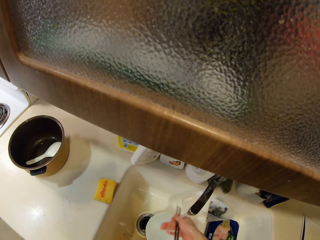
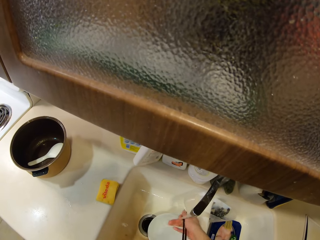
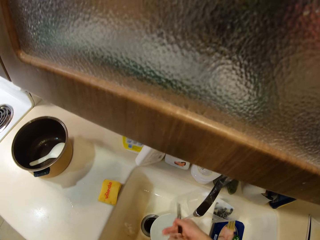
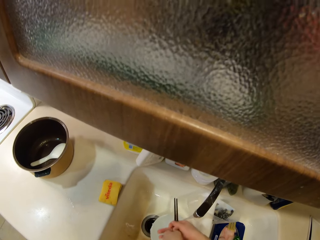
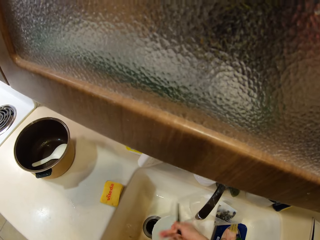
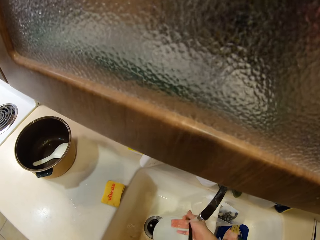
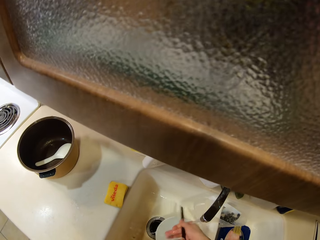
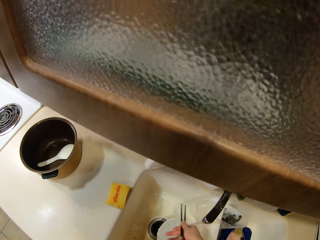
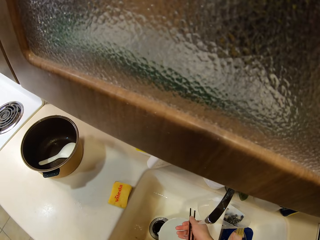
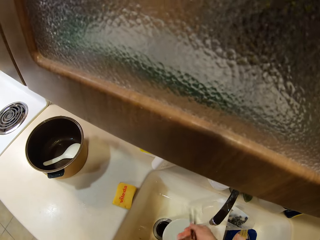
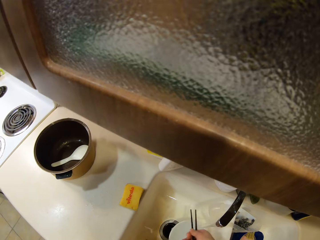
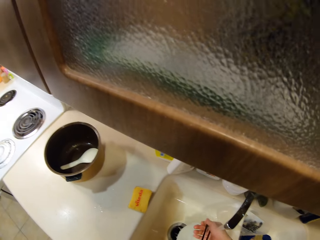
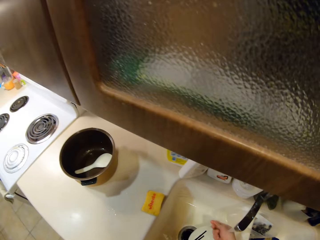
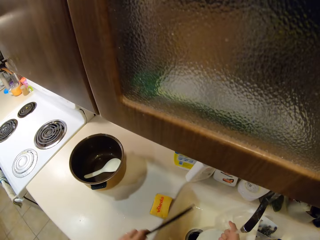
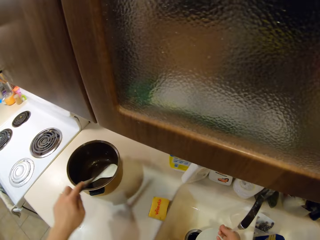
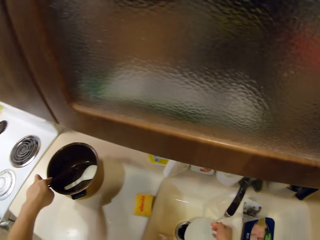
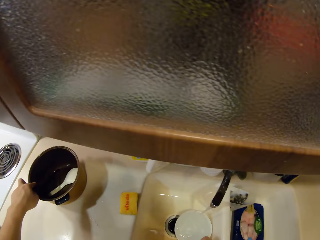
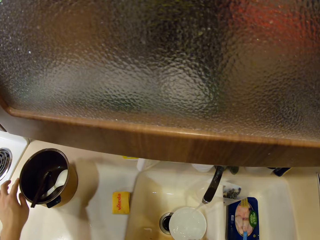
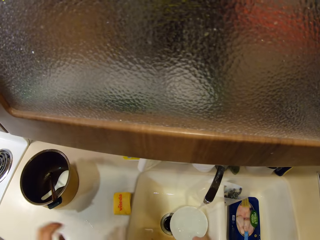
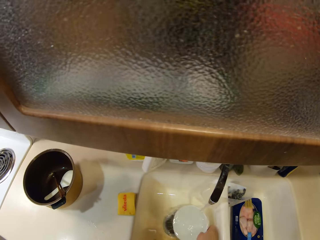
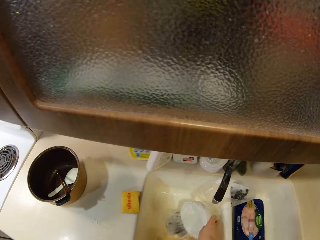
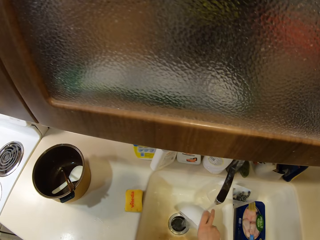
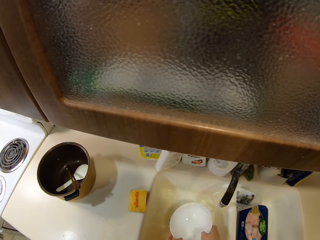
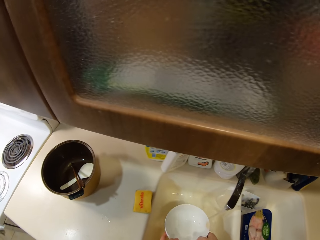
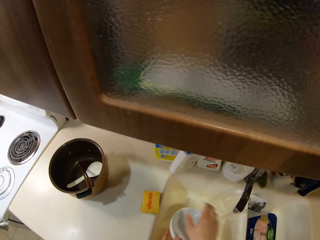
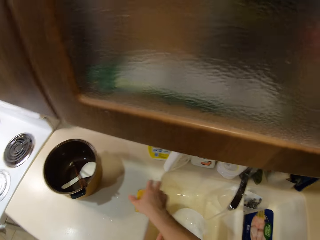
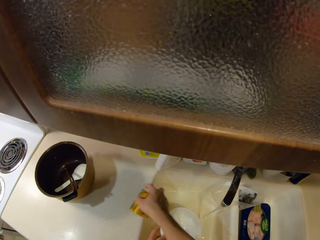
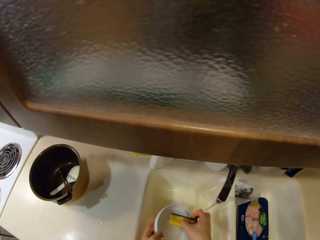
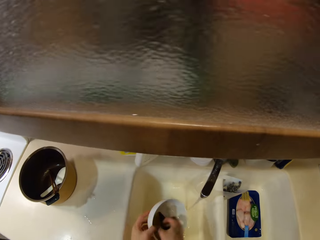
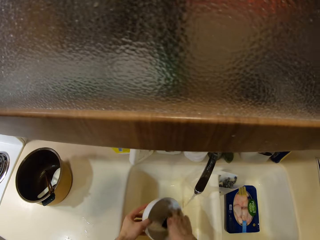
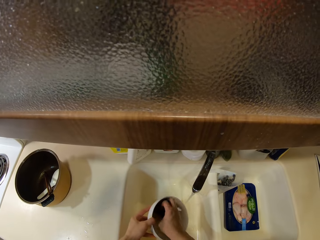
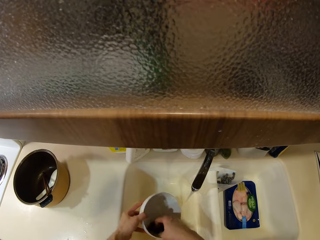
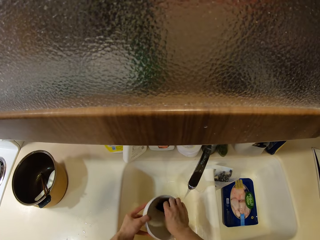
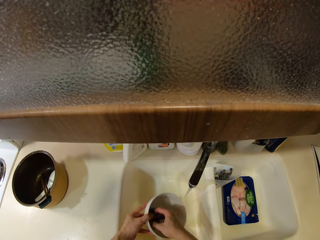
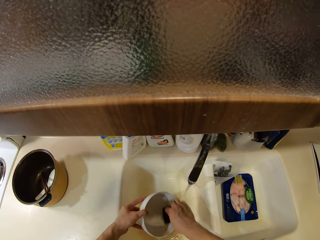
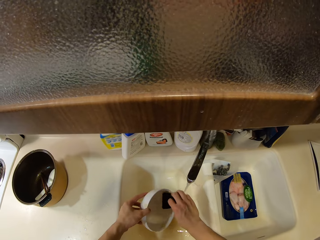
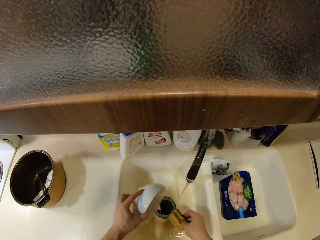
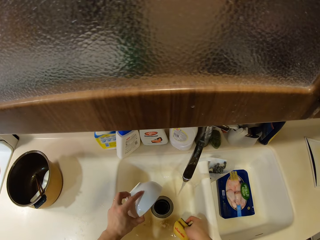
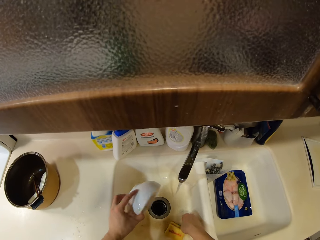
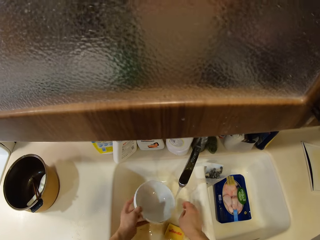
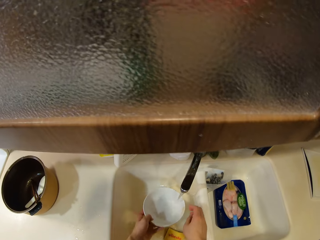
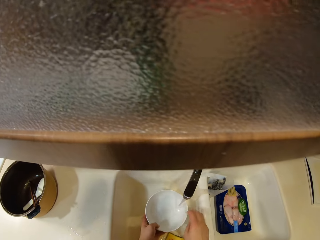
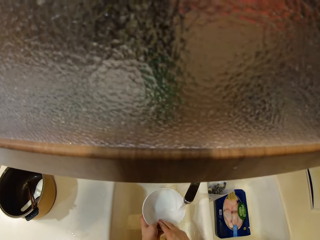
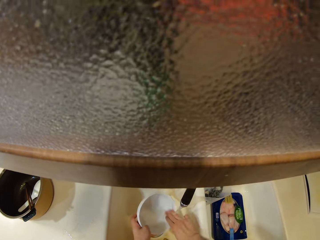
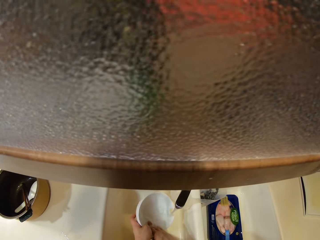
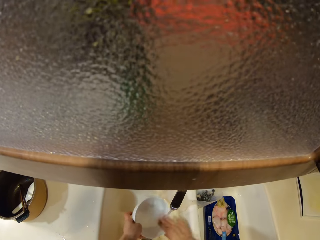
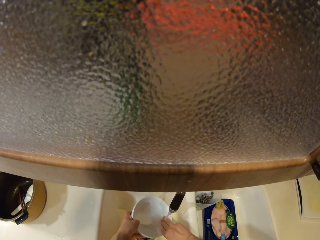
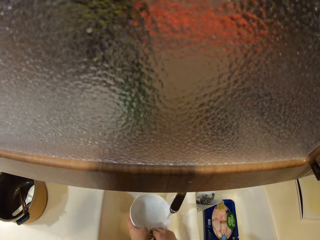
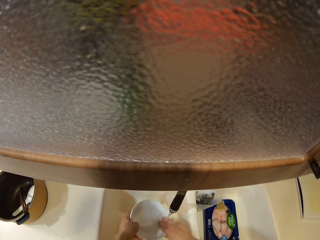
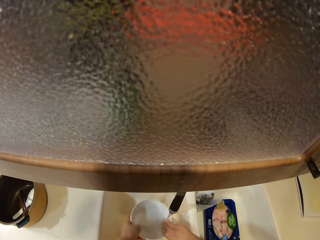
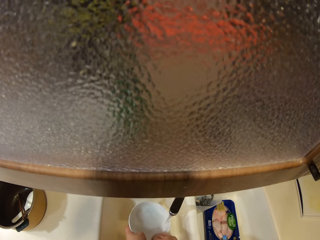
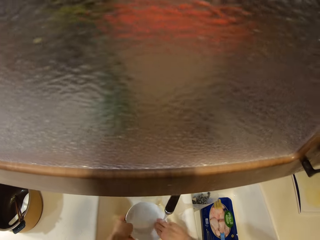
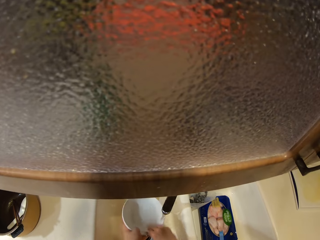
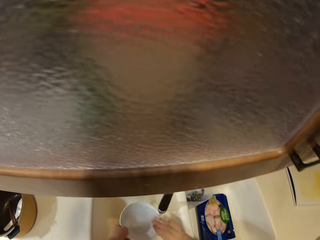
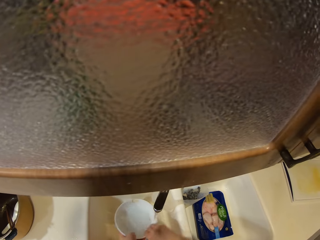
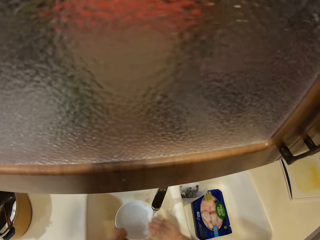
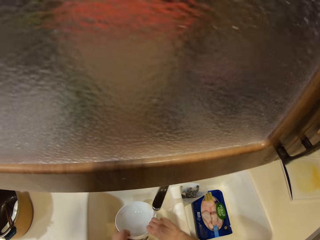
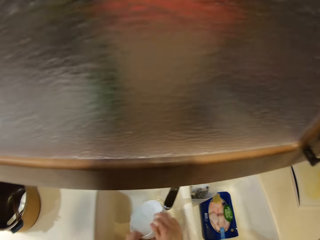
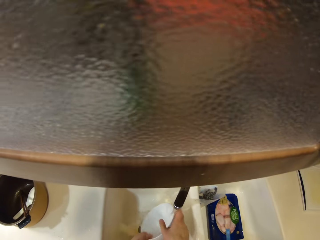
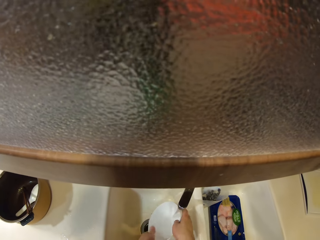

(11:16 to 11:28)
The camera wearer rinses the chopsticks. They drop the chopsticks. They pick up the bowl. They pour water. They pick up the sponge. They wash the bowl. They scrub the bowl. They bend the bowl. They drop the sponge. They rinse the bowl.

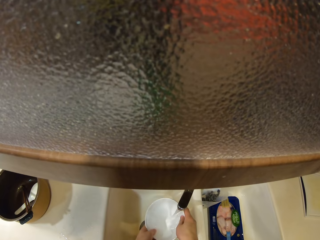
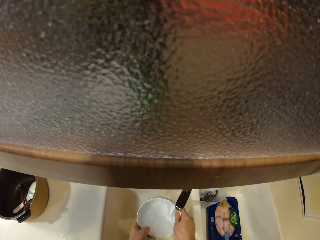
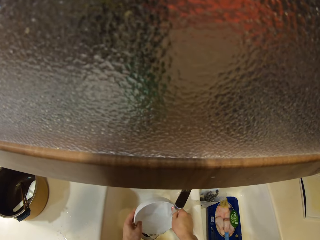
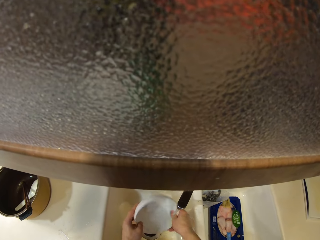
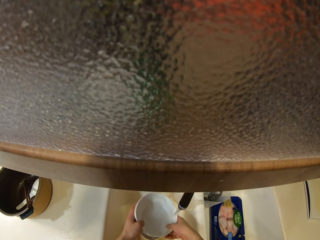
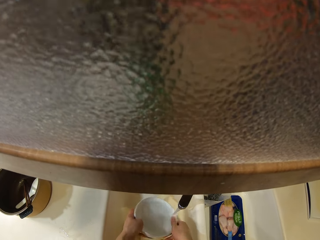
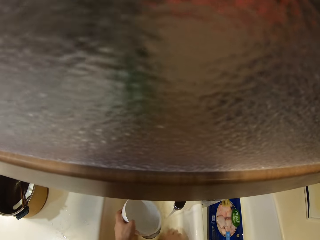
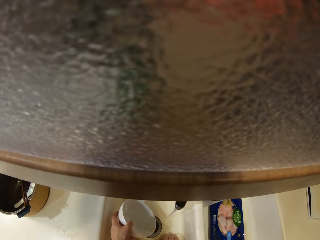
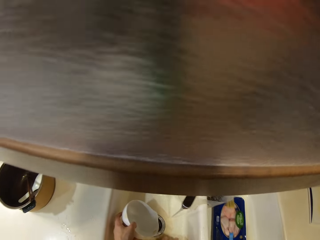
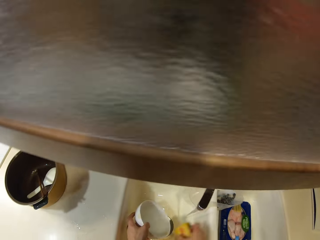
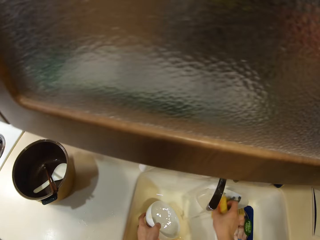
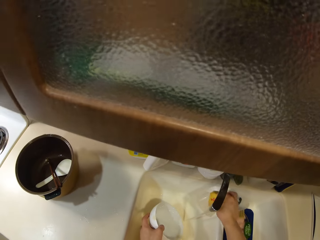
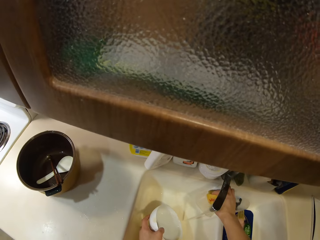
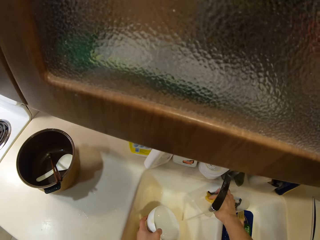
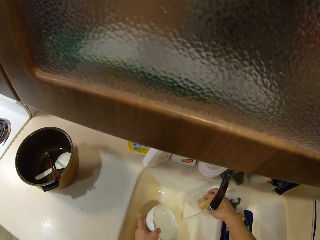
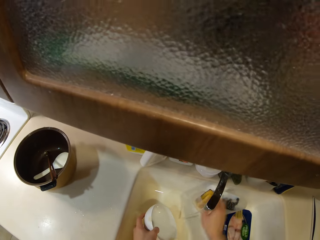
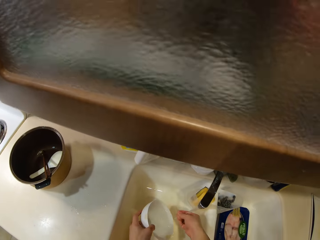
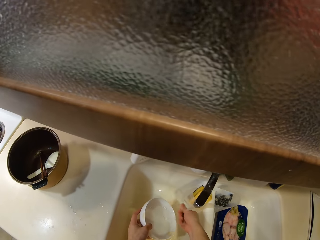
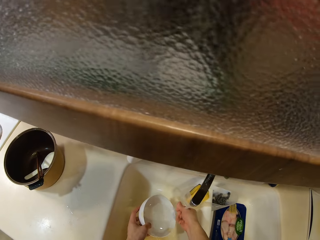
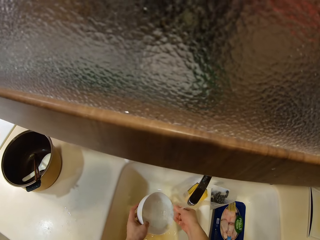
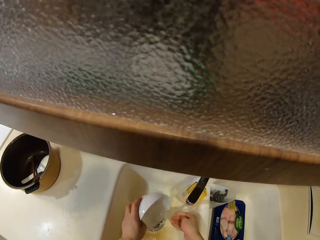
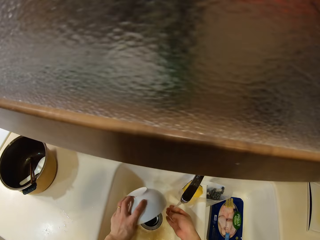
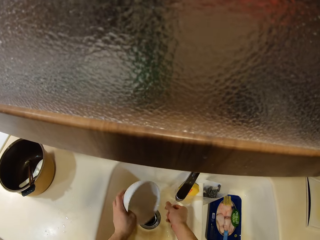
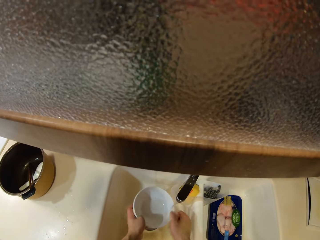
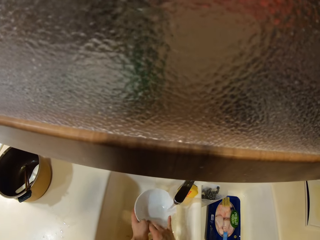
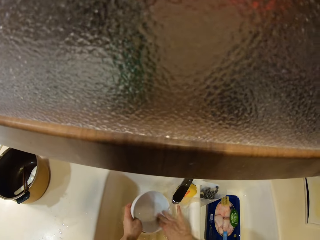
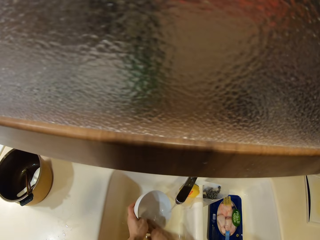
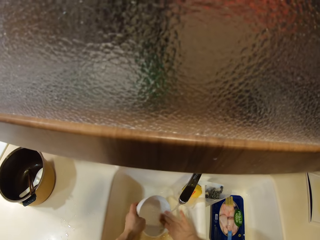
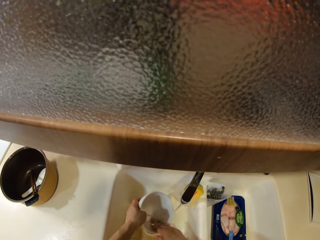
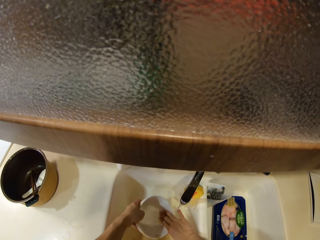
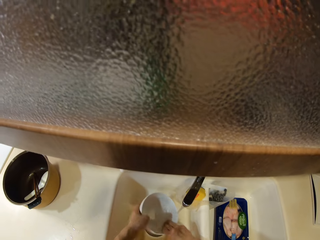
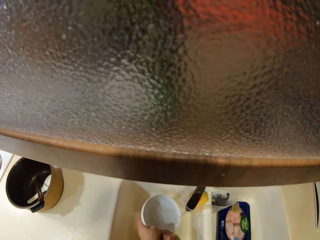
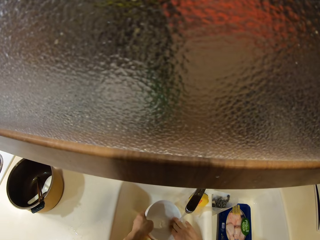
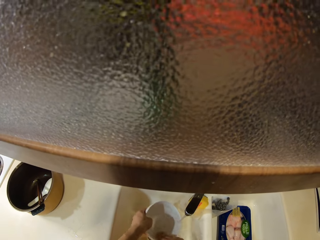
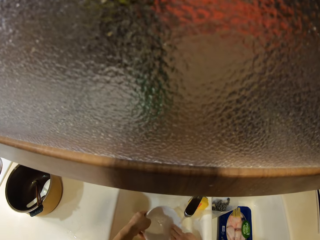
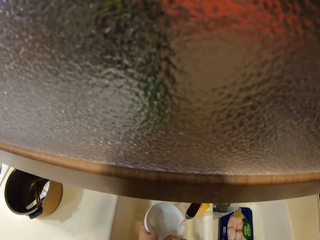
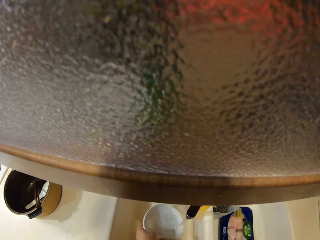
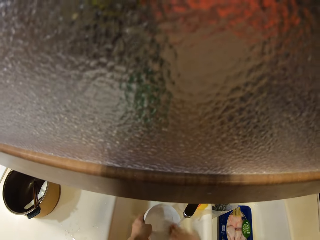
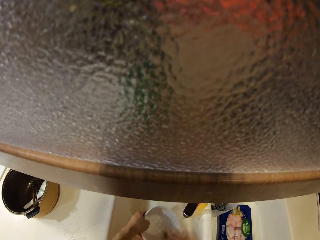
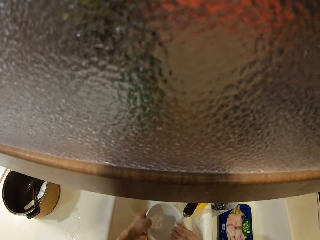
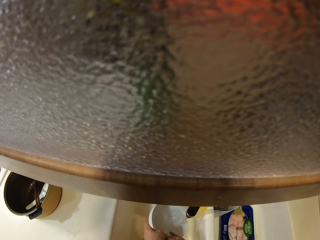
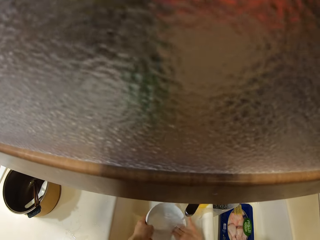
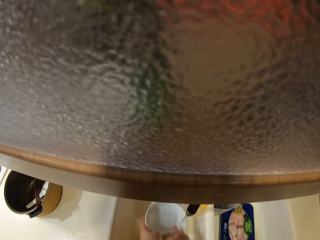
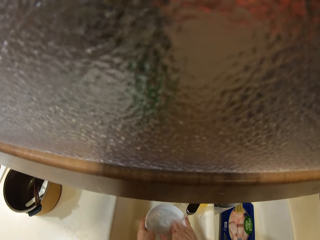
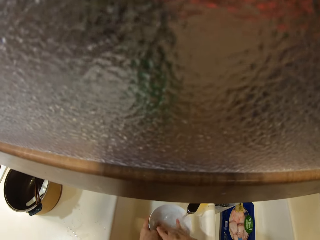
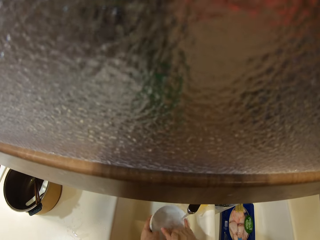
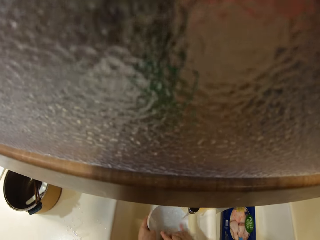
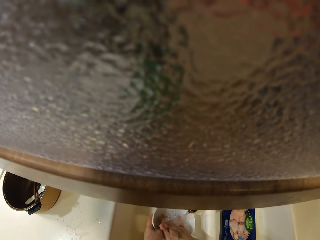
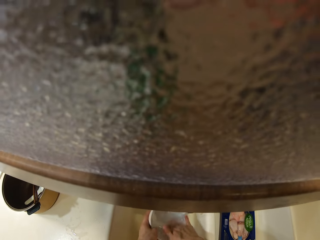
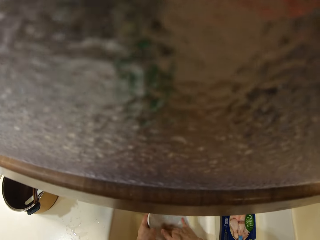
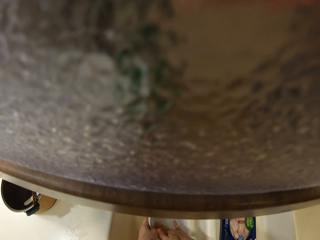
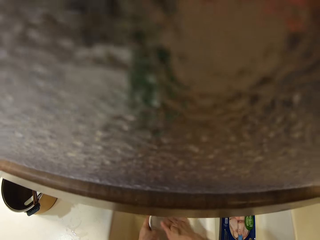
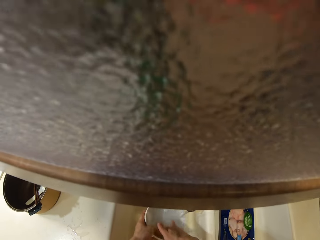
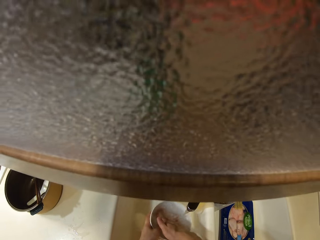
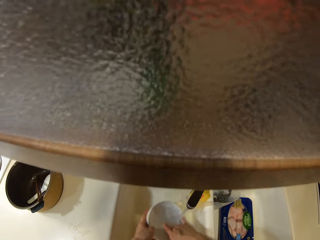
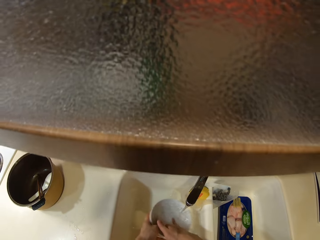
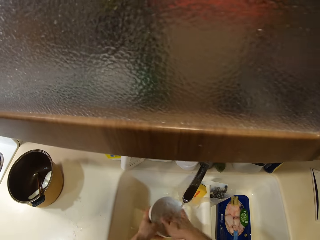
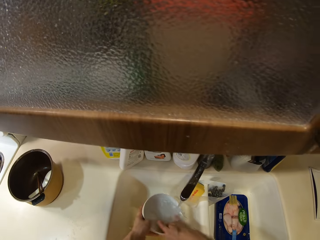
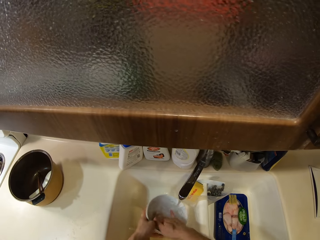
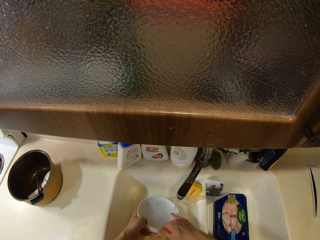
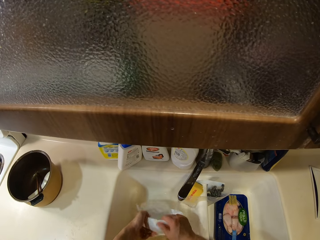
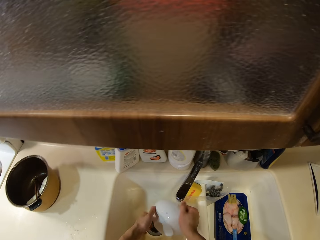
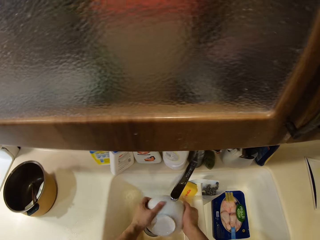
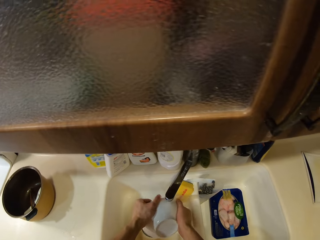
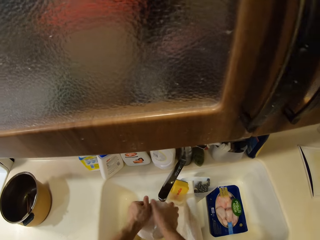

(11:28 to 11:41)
The camera wearer rinses the bowl. They pick up the sponge. They drop the sponge. They wash the hand. They pour water. They rinse the bowl.
